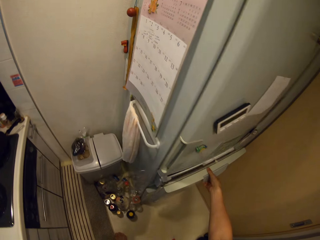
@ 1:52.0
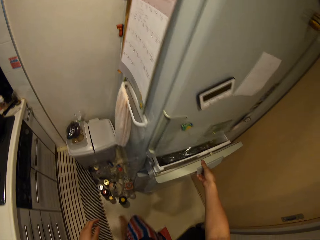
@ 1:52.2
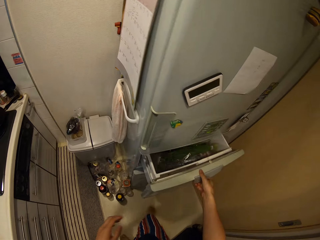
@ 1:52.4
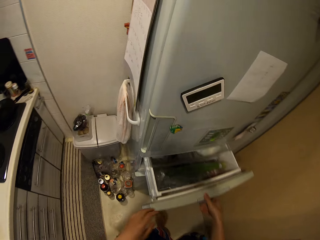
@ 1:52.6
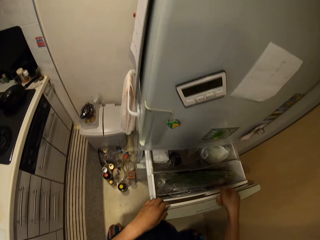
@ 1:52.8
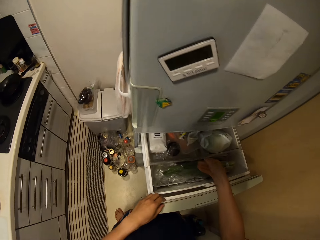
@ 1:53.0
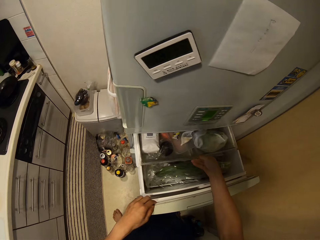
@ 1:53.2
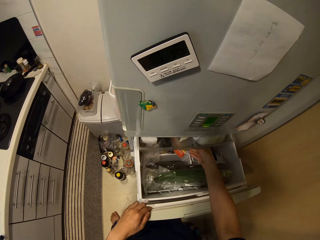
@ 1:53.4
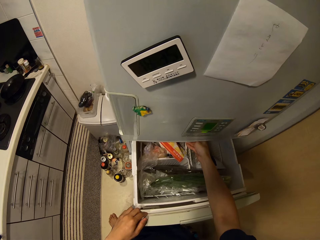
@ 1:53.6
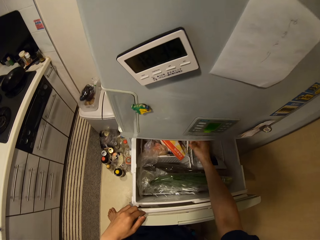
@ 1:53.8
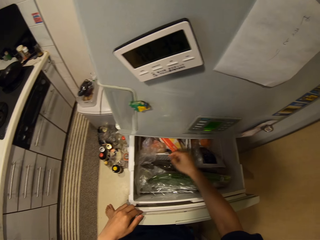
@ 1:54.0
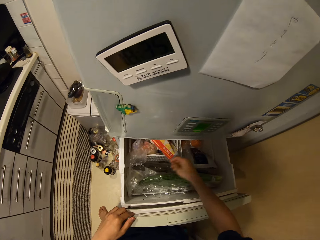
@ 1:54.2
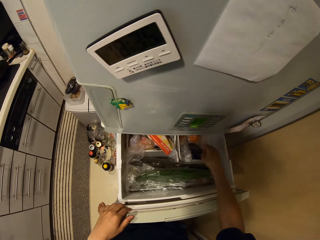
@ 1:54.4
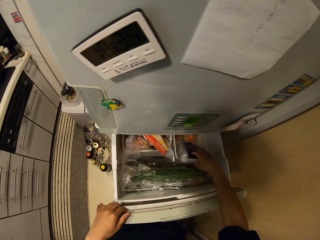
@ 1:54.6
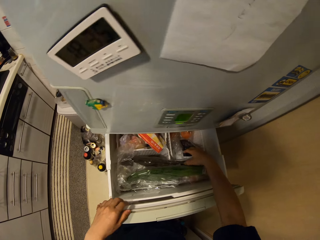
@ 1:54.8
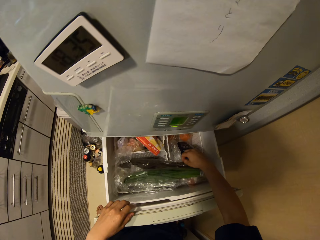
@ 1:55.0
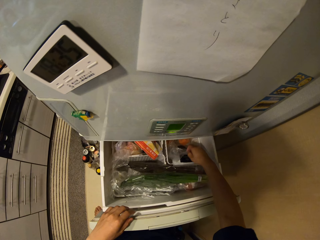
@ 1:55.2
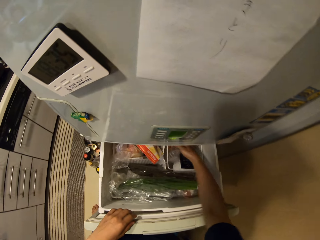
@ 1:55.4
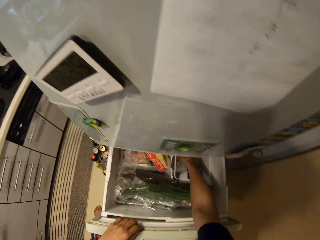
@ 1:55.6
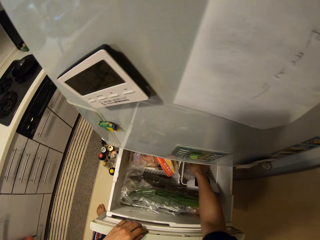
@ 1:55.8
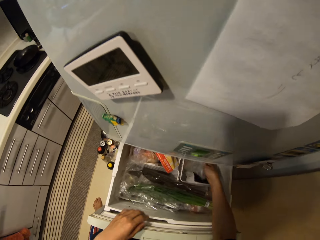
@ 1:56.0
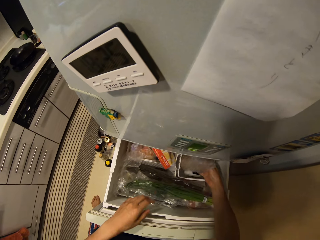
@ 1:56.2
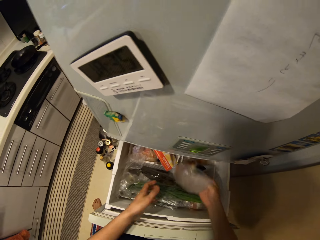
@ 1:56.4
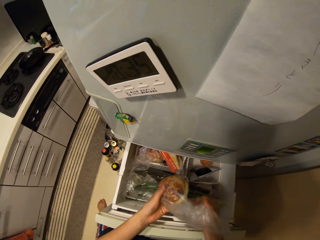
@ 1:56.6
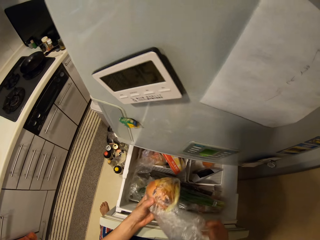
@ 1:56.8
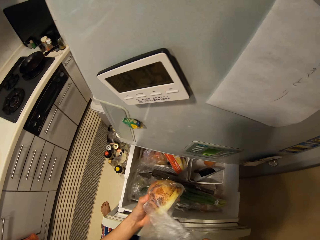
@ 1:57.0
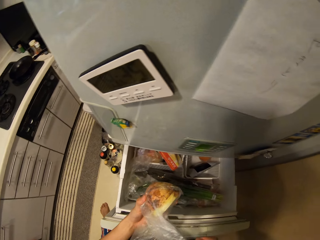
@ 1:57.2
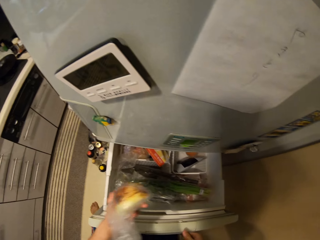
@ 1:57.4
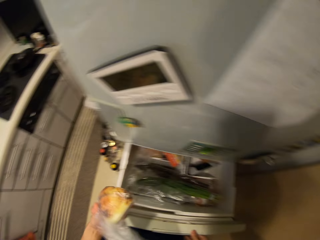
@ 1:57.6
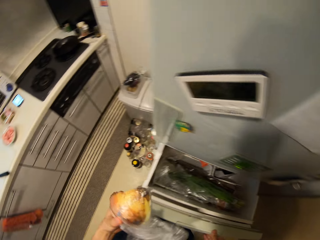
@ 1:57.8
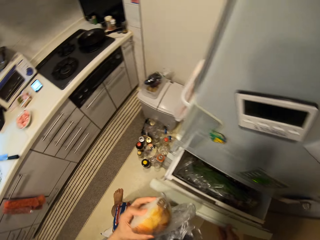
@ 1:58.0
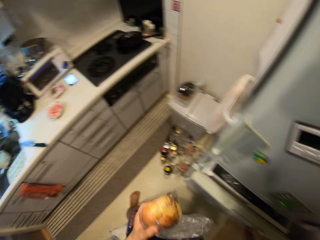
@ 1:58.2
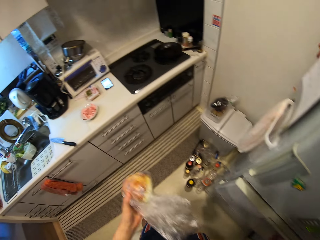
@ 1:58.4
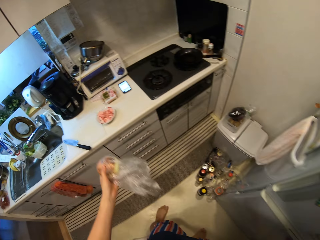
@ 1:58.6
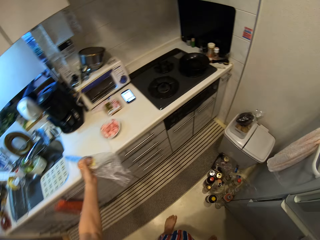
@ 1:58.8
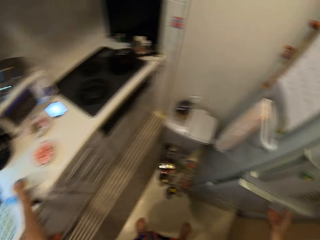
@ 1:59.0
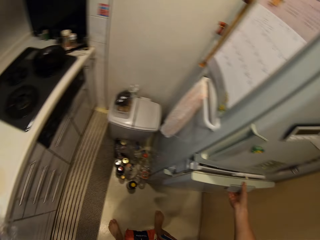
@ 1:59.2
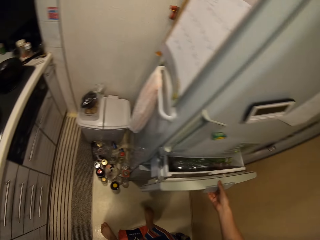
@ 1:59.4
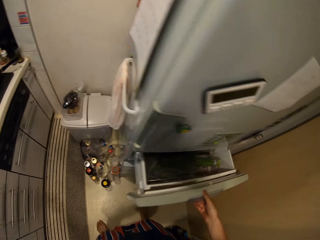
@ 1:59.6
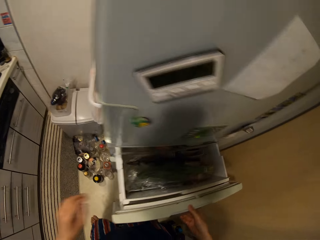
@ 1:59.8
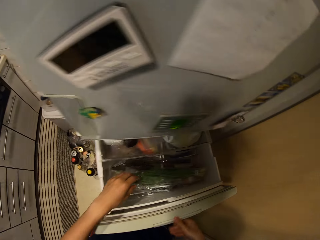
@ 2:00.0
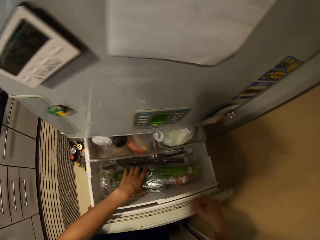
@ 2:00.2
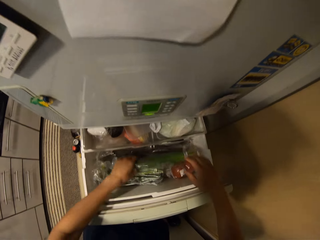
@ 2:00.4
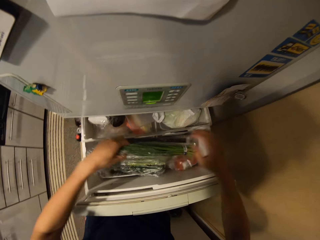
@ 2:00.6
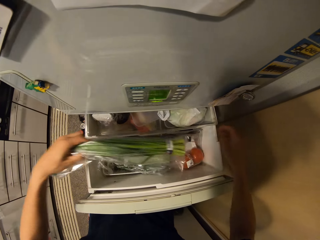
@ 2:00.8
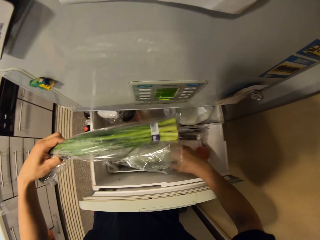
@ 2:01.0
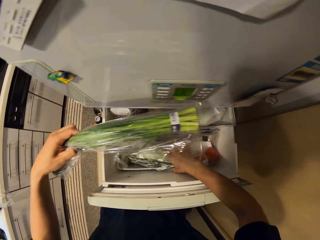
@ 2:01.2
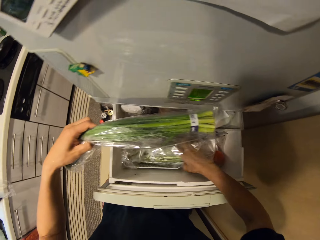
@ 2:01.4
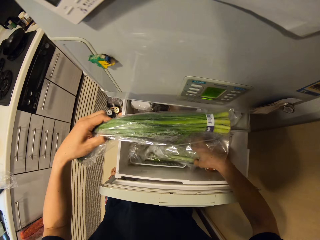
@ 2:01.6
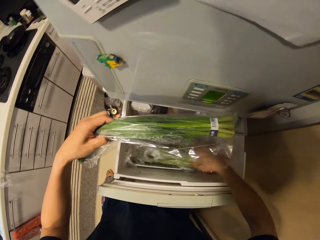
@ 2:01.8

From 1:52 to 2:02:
The camera wearer is opening the freezer drawer. They pick up an onion and open the fridge.

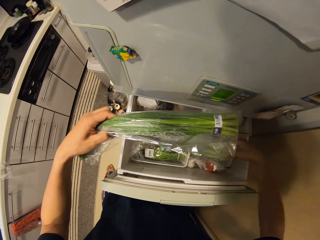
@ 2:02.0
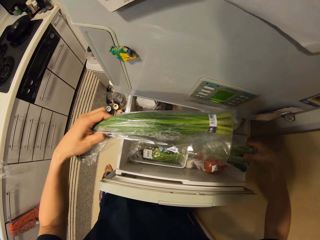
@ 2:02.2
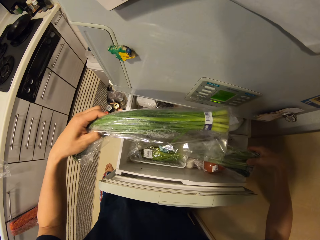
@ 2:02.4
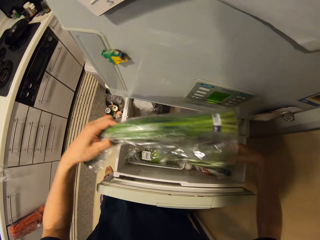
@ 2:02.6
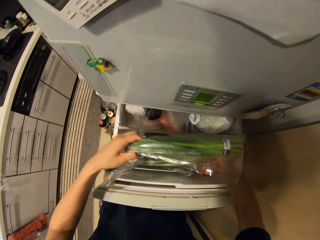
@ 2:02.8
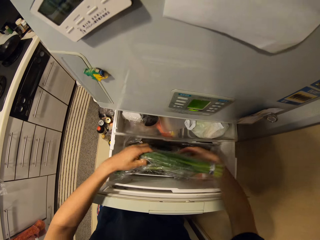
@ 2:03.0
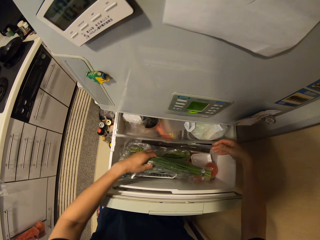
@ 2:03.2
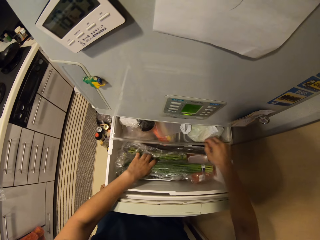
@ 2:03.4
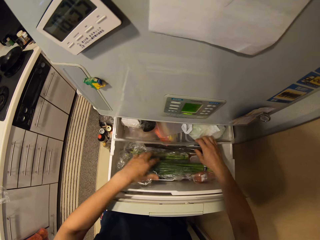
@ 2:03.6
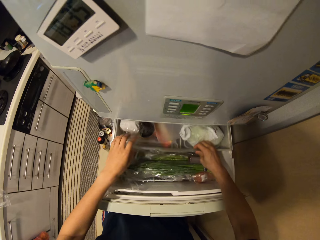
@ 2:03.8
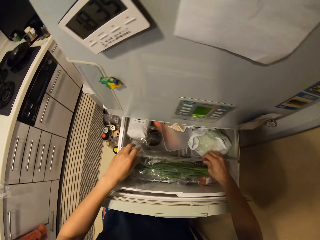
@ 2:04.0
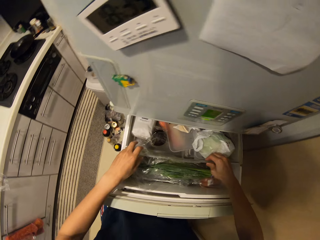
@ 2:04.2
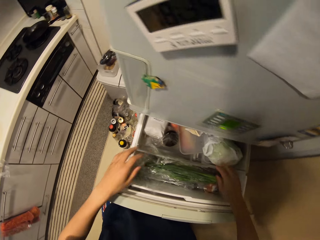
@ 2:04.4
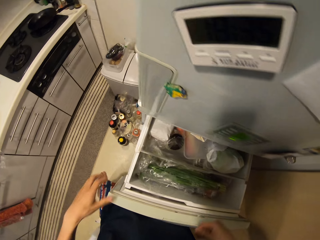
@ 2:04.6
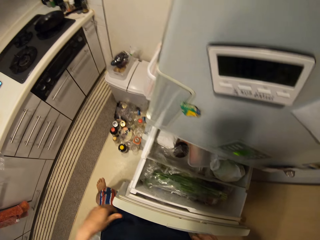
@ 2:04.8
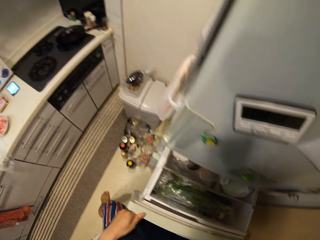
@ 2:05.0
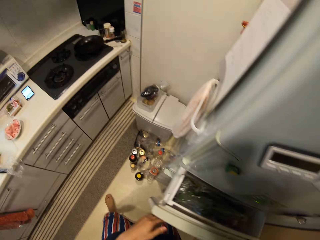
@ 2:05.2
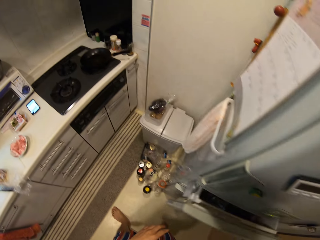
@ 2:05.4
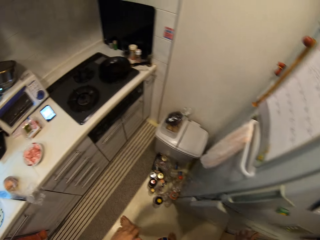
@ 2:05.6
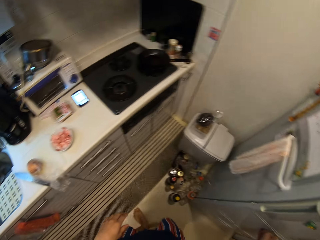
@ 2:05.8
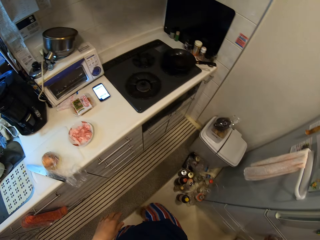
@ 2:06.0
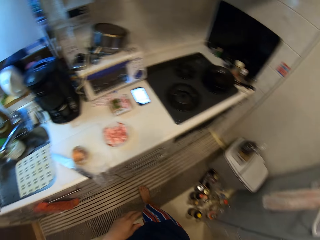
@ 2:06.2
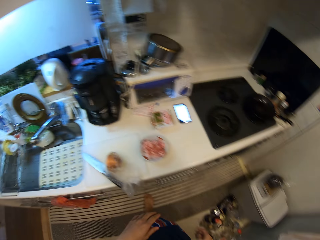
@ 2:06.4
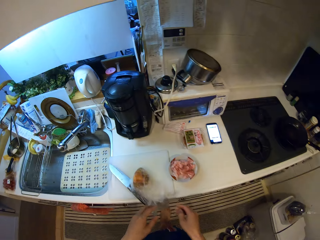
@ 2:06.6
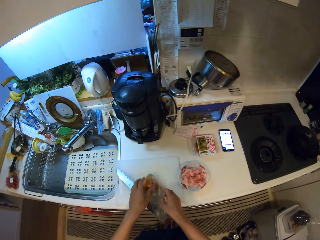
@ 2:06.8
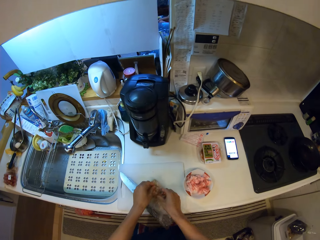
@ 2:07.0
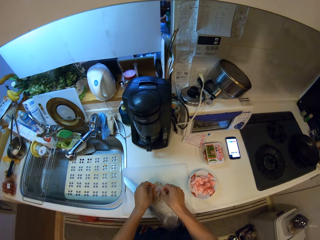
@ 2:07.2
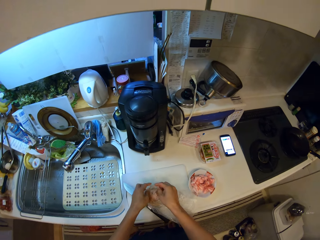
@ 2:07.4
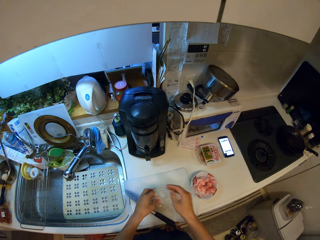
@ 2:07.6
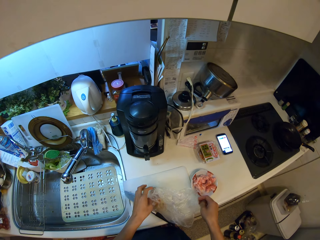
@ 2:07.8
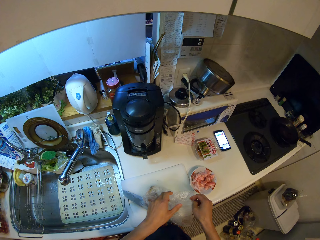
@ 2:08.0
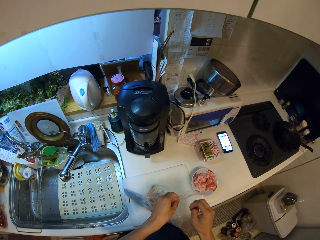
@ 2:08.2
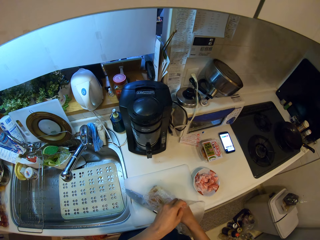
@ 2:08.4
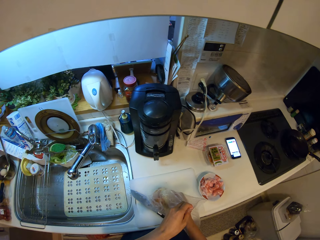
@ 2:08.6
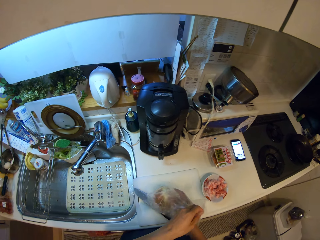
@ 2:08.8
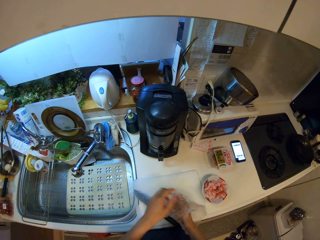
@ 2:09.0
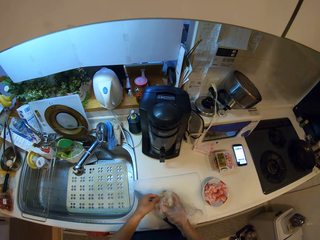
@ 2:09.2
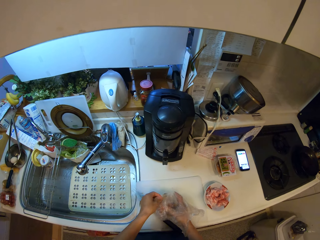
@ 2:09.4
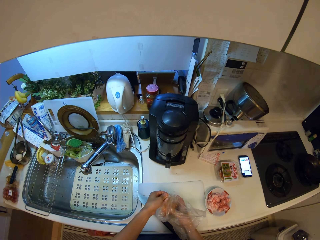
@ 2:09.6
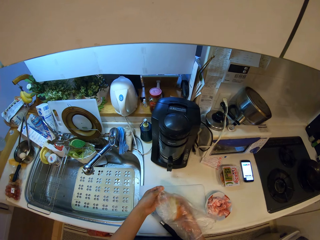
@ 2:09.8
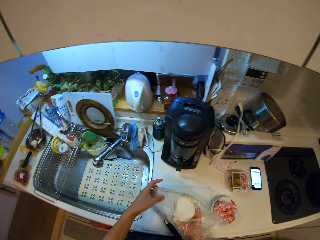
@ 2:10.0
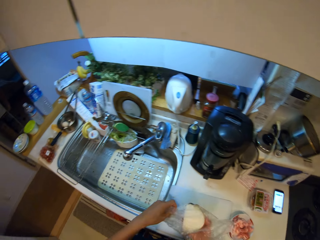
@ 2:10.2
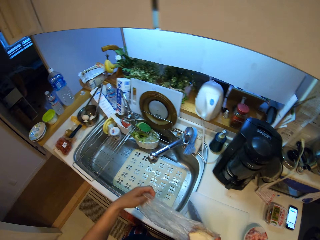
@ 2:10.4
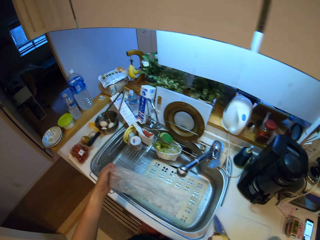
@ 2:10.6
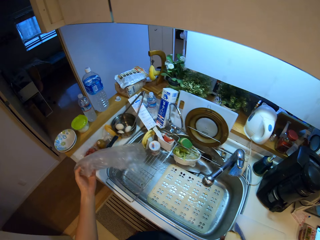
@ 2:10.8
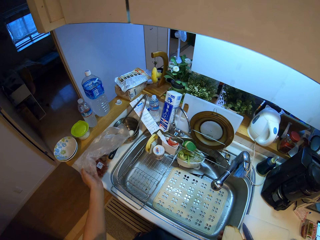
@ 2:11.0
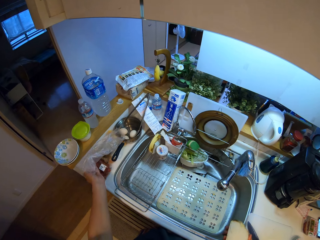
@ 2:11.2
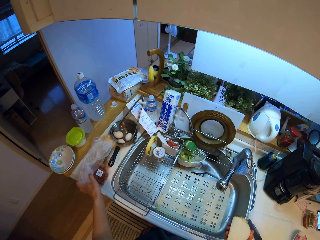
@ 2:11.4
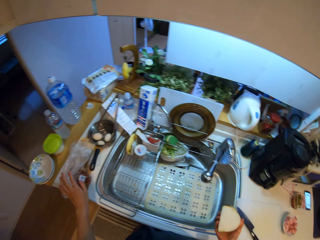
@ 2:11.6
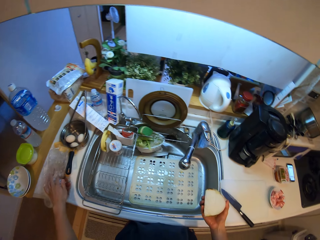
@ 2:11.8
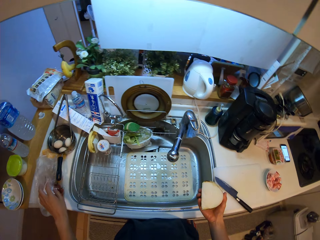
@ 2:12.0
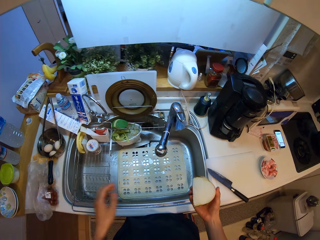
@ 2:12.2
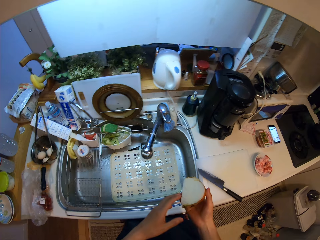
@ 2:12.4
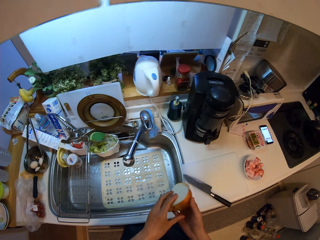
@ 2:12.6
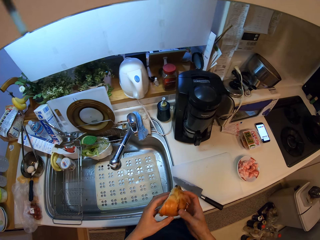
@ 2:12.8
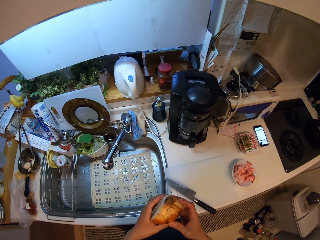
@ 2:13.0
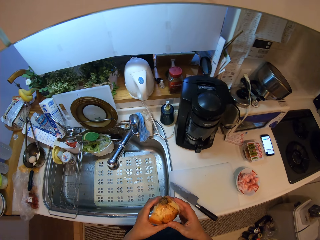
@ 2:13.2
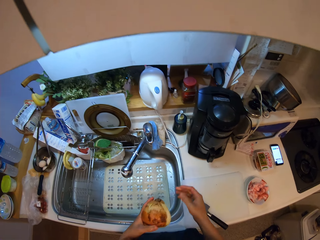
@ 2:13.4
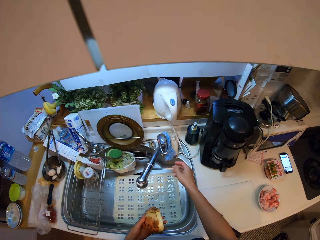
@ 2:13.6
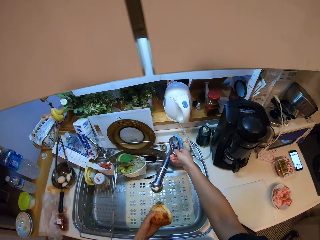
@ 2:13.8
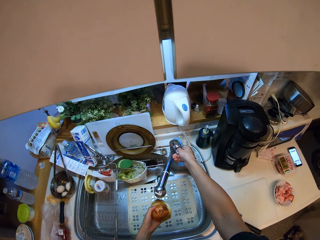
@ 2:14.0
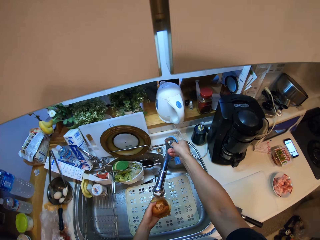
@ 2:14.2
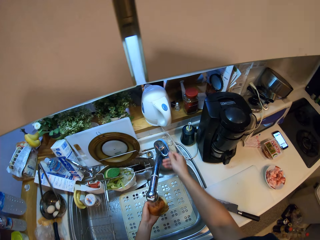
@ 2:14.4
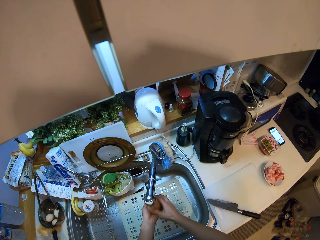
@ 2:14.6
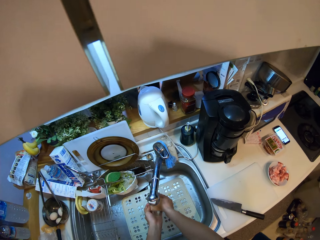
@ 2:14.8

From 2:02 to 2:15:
The camera wearer touches items in the fridge, closes the fridge and unwraps the onion. They are taking ginger from the polythene. They wash the onion.
